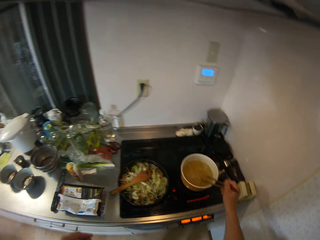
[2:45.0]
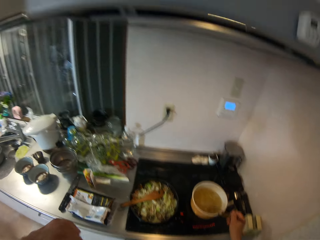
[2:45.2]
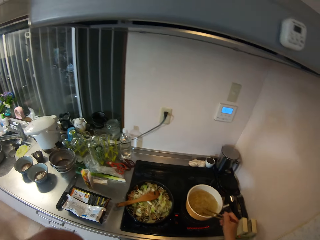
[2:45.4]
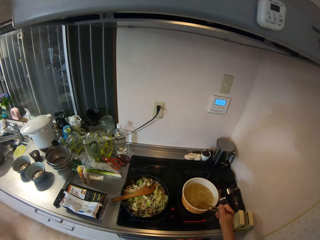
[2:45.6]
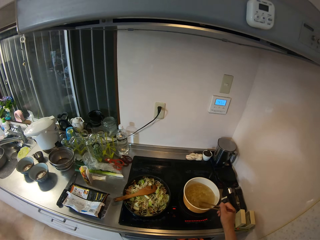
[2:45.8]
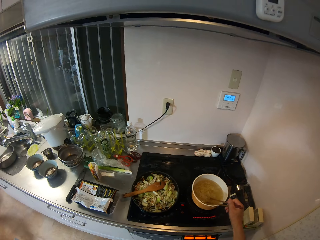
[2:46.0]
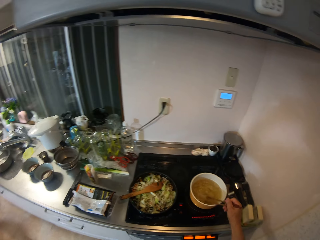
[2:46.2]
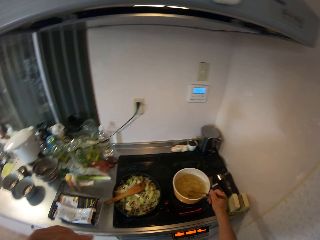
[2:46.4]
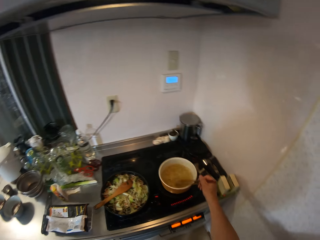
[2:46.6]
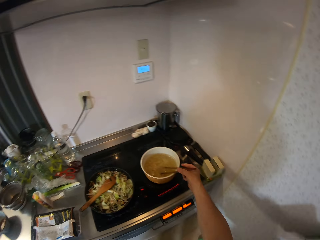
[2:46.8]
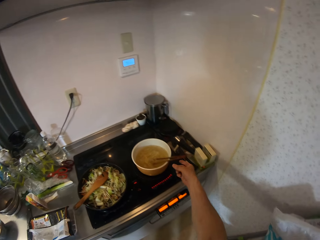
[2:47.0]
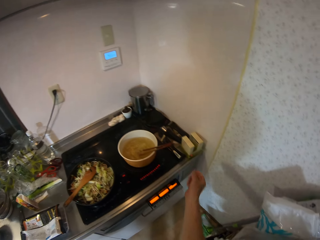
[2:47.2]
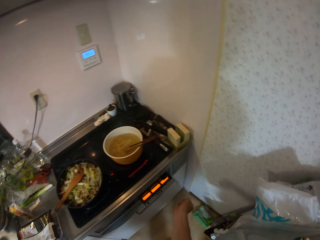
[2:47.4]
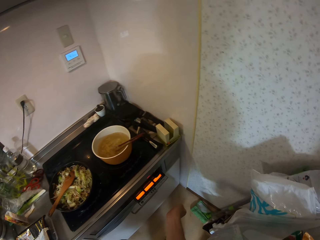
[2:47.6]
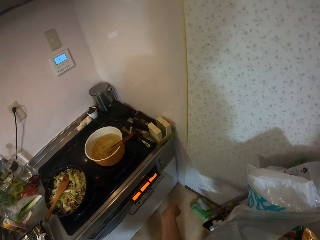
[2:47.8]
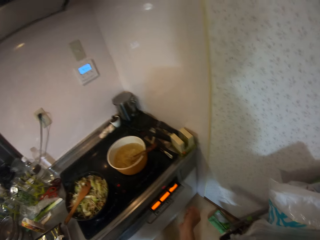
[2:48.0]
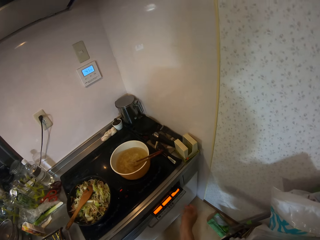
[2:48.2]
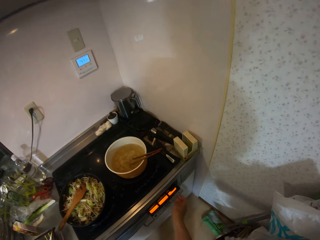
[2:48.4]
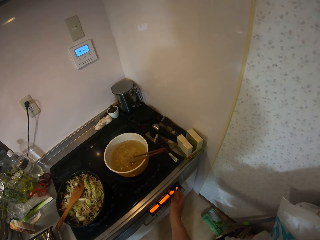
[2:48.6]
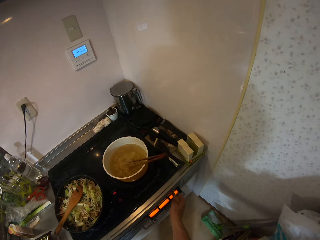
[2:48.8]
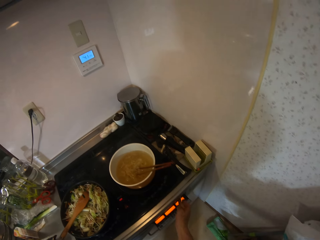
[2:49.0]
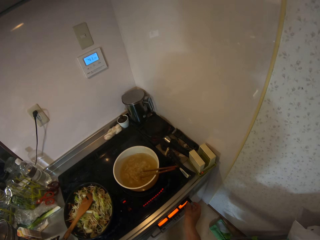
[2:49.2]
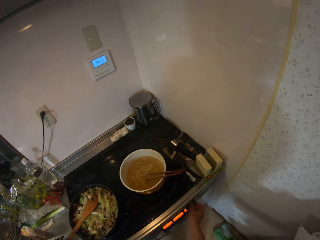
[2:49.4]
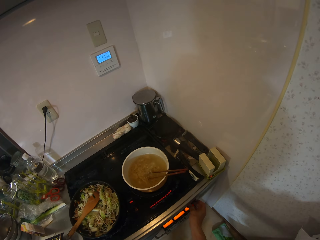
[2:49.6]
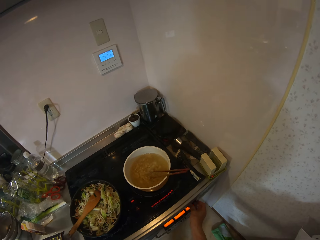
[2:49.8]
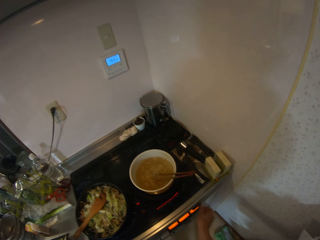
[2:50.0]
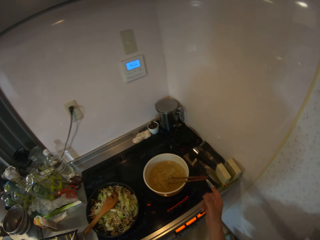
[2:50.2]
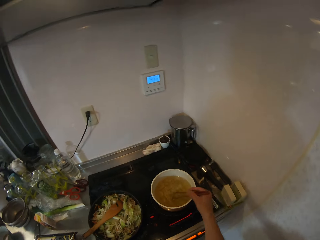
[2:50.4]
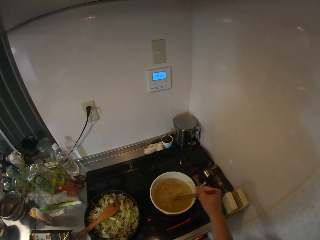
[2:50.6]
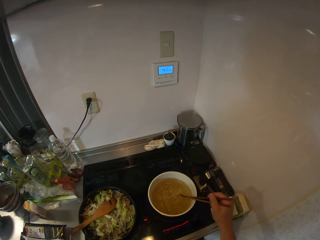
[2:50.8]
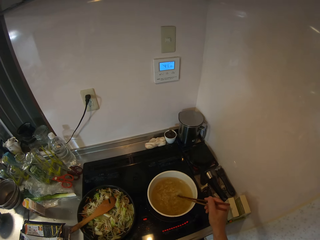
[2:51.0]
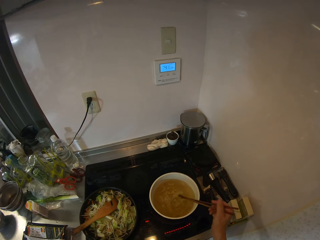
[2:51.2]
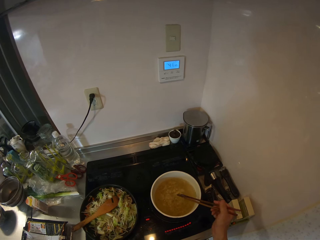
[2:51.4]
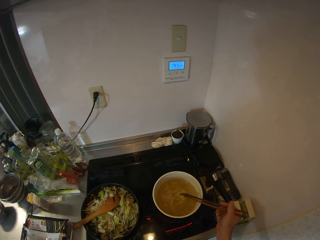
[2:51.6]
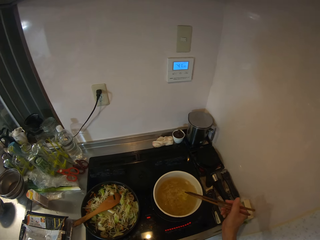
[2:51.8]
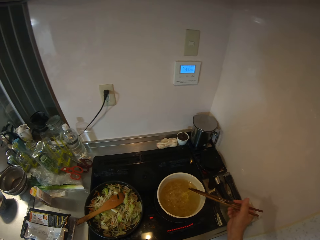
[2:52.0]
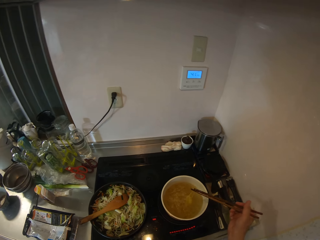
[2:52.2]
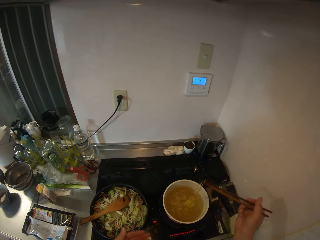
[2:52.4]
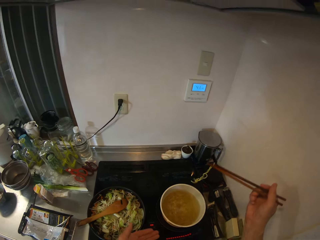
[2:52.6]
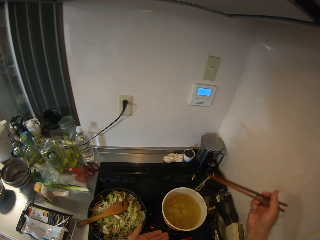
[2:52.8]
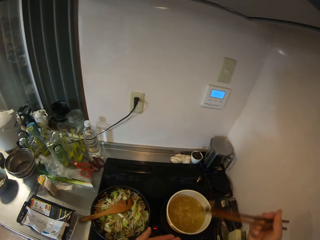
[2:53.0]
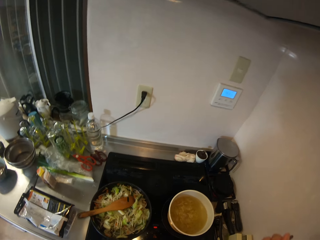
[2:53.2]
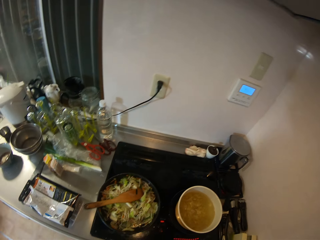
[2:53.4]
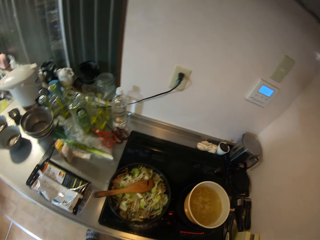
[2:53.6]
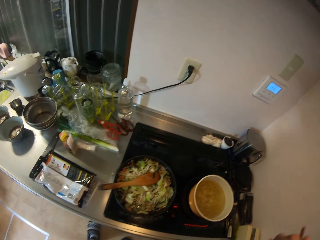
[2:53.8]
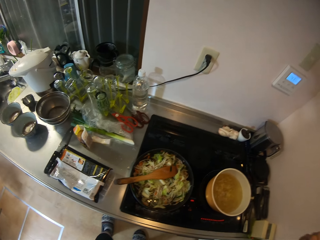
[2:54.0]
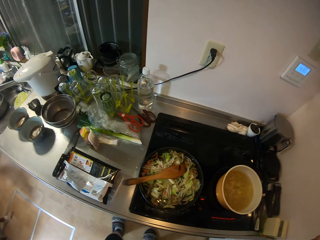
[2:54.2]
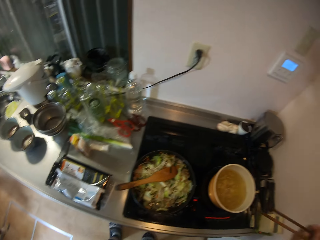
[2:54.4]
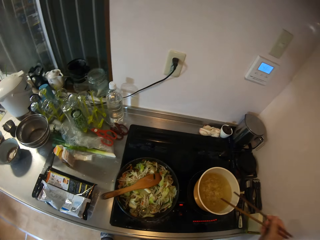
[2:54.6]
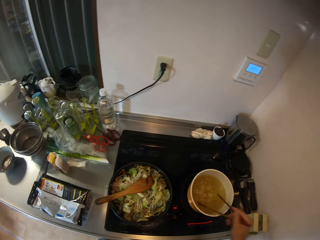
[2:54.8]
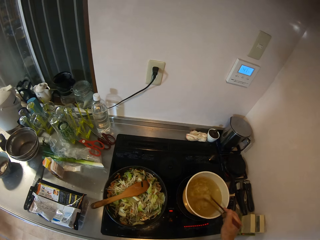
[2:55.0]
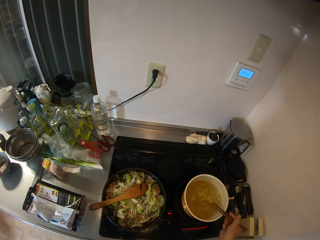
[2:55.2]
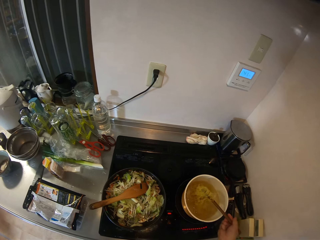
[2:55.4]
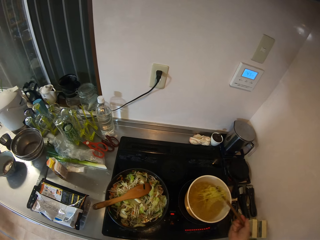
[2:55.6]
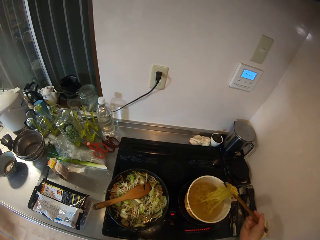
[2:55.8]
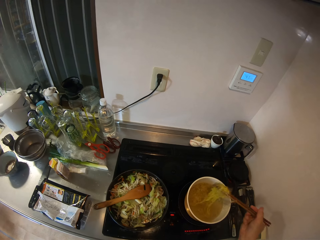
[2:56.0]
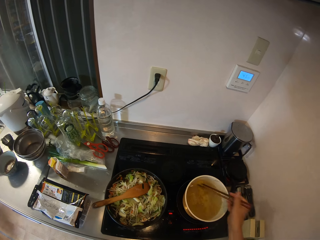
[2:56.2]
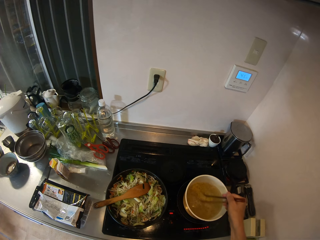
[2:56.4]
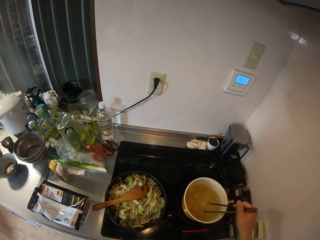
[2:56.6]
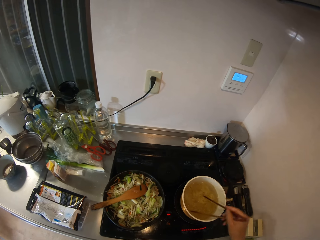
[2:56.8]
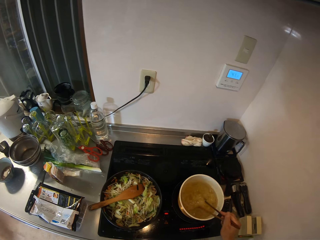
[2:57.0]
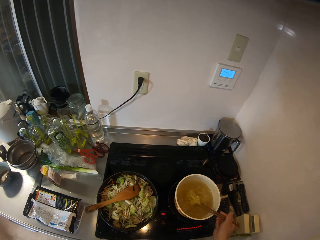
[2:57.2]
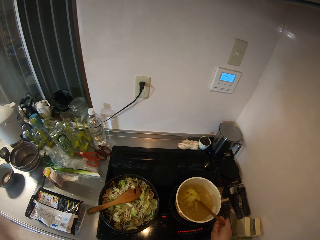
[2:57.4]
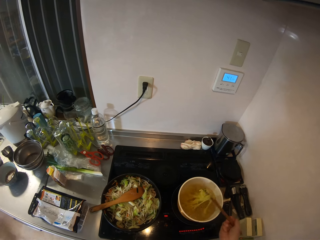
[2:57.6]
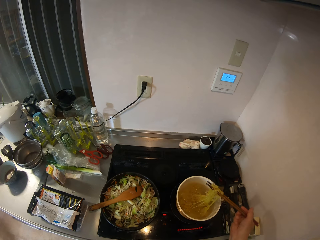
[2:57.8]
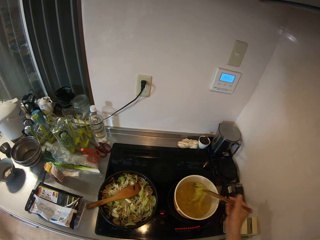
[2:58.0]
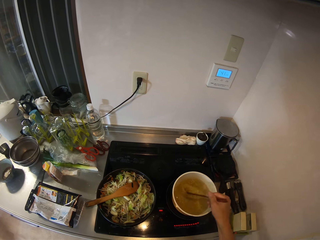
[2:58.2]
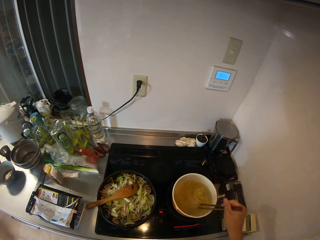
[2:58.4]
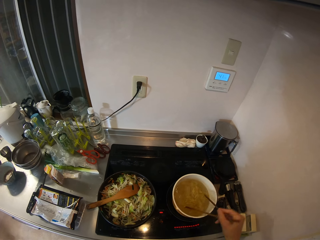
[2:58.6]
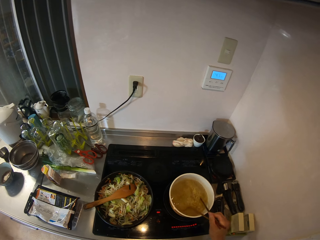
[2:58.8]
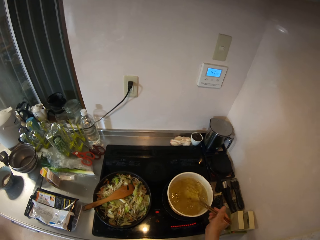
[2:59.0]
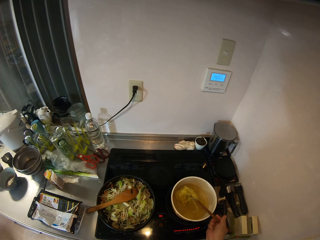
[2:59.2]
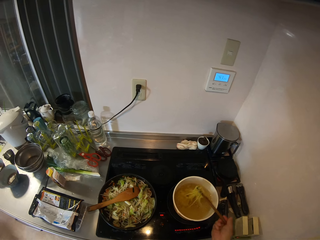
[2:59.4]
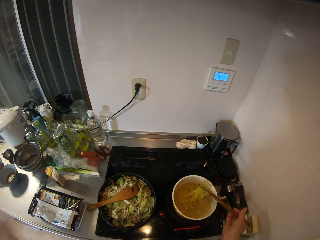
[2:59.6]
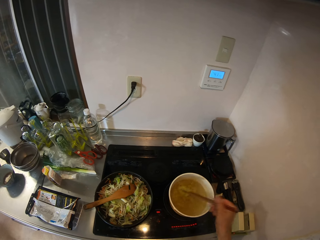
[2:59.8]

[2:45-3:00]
The camera wearer stops stirring. She adjusts the heat of the gas cooker with her right hand. She stirs the noodles in the pot with the chopsticks. She takes out a strand of noodles from the pot. She puts the strand of noodles in her mouth. She stirs the noodles in the pot with the chopsticks.

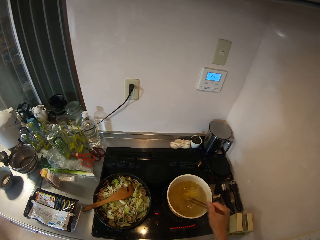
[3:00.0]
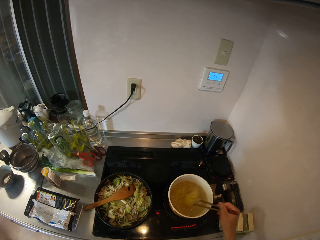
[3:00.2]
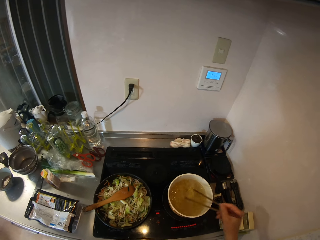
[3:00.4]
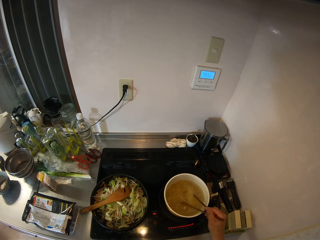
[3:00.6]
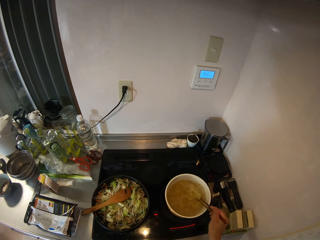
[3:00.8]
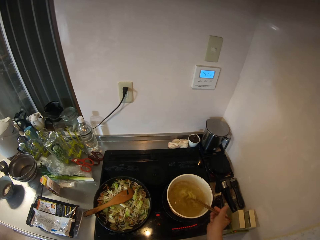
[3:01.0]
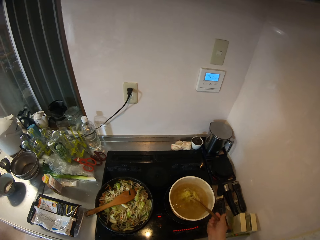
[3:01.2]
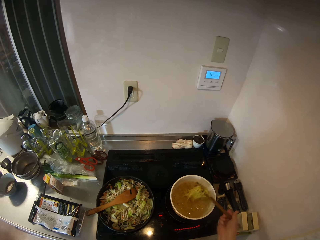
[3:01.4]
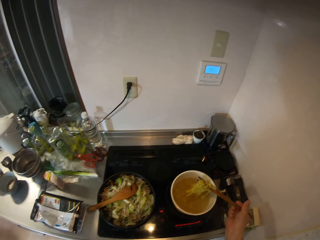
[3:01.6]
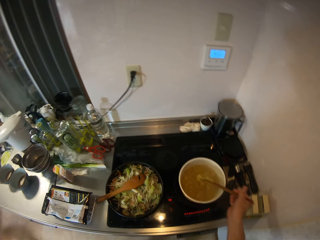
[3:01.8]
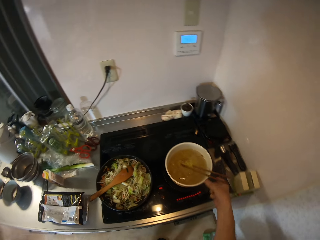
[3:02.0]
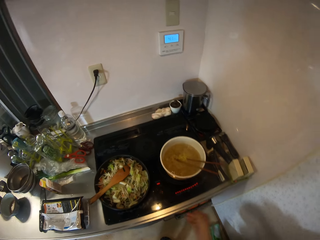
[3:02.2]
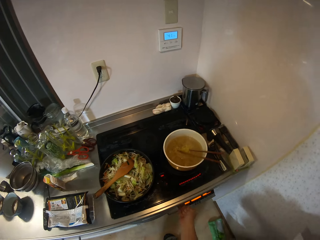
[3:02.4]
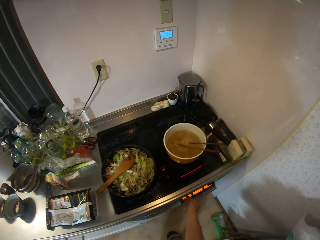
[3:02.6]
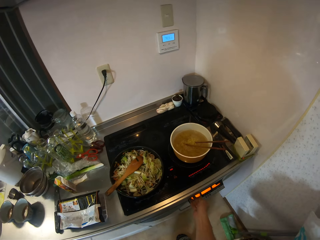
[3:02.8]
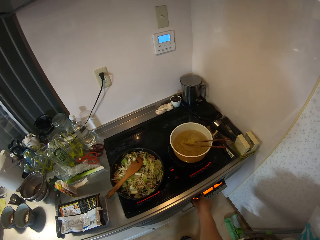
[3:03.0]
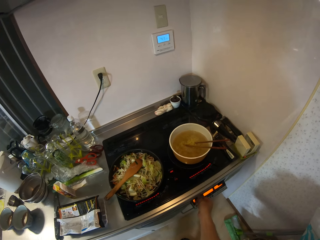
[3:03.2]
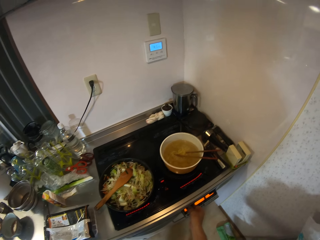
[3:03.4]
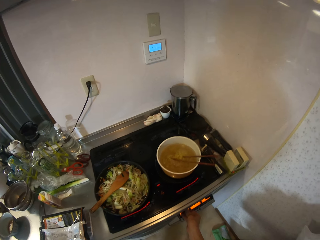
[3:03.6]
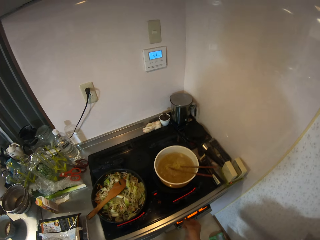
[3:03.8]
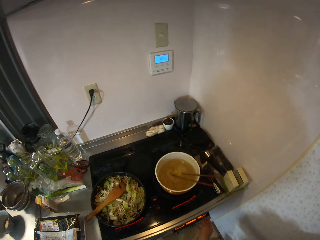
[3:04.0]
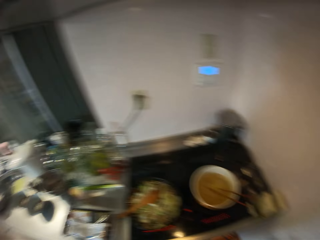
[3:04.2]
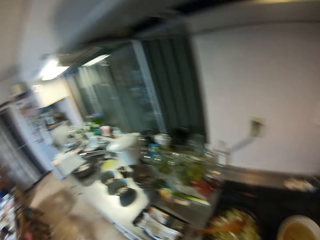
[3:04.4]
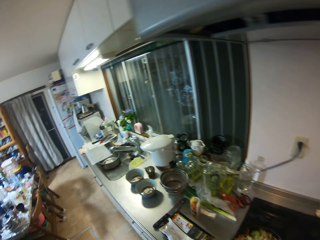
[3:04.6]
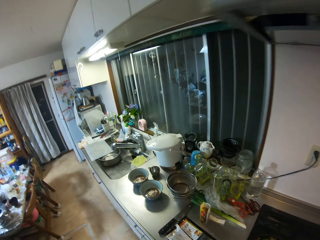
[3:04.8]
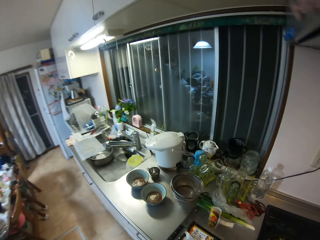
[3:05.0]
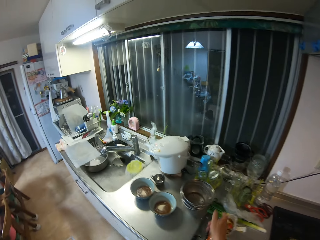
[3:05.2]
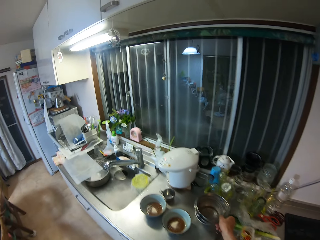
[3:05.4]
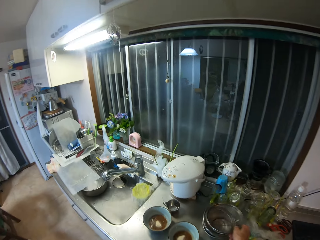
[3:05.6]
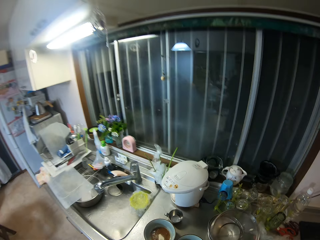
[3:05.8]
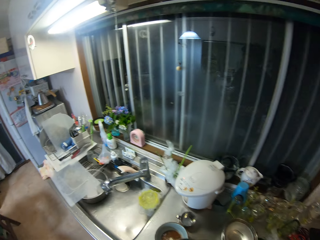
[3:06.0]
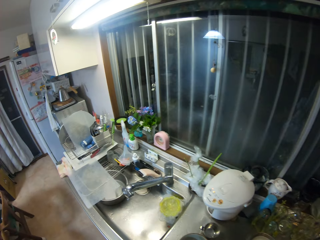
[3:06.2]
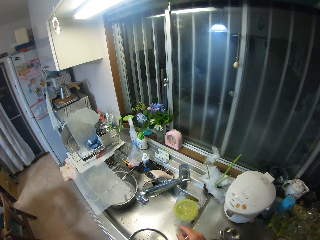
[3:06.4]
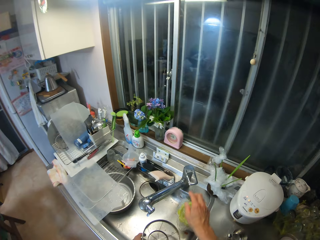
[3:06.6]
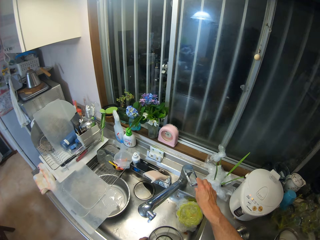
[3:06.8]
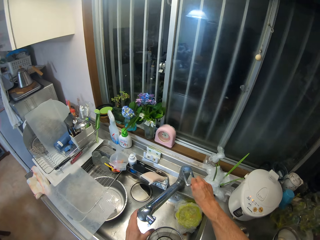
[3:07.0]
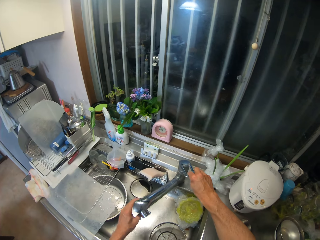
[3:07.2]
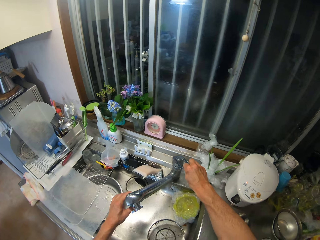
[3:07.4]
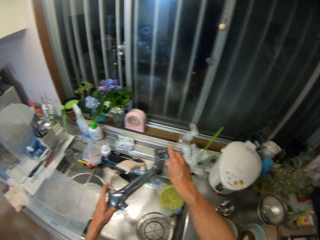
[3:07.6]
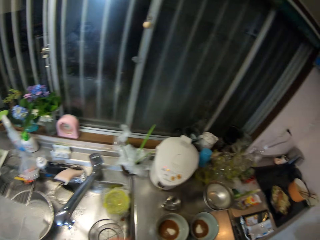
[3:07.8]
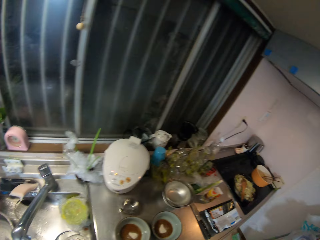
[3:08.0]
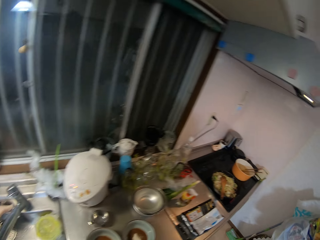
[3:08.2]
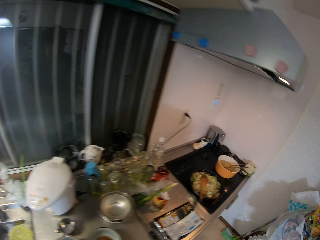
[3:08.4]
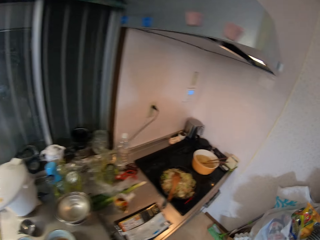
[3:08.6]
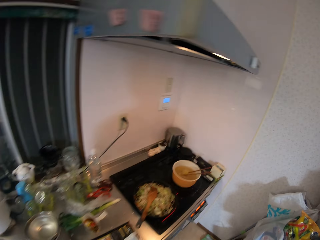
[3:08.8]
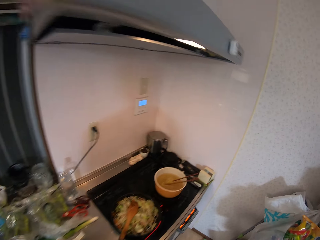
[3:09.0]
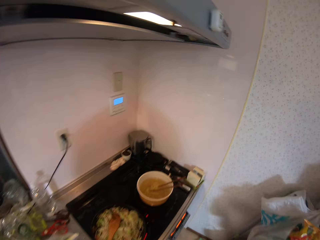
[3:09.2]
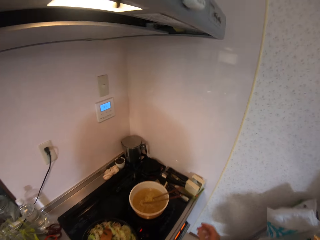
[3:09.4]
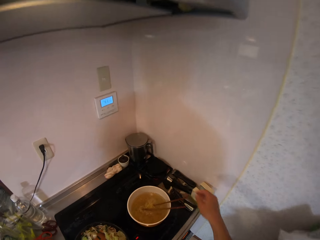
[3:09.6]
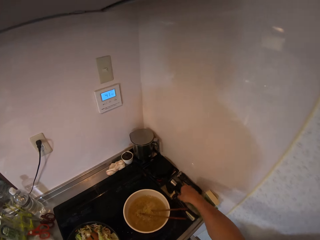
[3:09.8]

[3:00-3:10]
The camera wearer stops stirring. She adjusts the heat of the gas cooker with her right hand. She picks up the stainless sieve or cooking oil filter from the slab. She puts the cooking oil filter down. She turns on the tap in the sink. She washes the stainless sieve in the sink.
